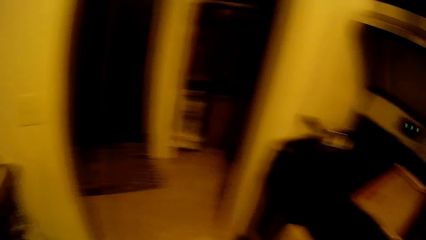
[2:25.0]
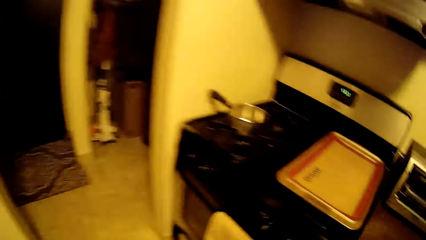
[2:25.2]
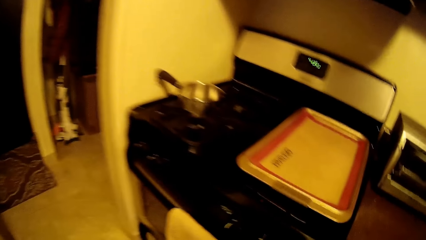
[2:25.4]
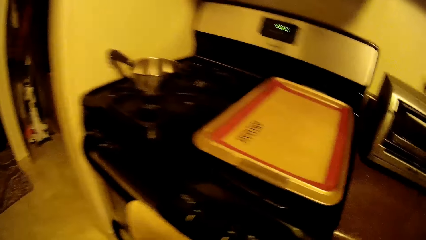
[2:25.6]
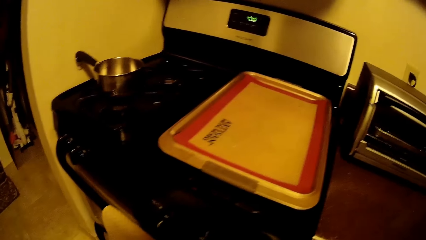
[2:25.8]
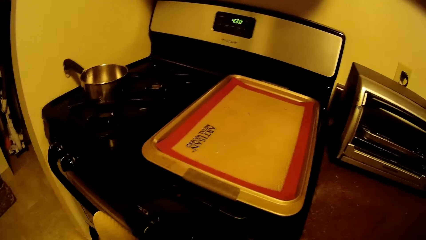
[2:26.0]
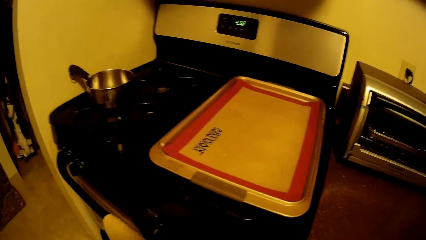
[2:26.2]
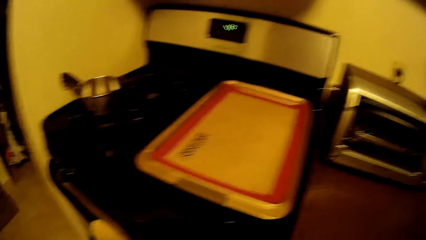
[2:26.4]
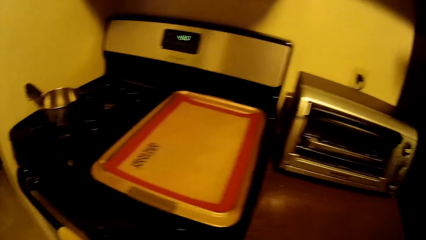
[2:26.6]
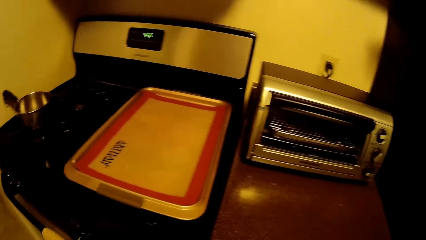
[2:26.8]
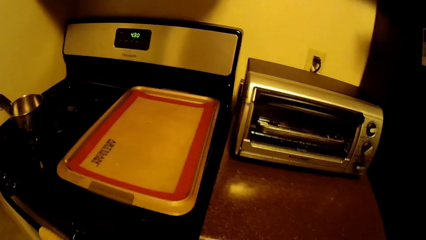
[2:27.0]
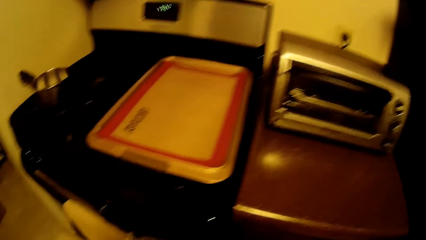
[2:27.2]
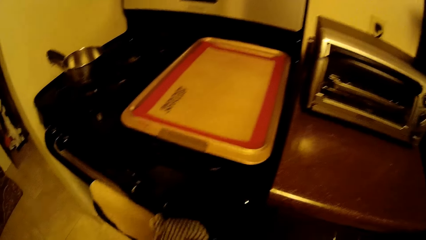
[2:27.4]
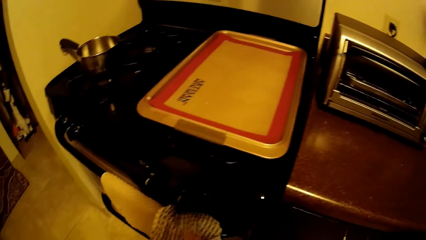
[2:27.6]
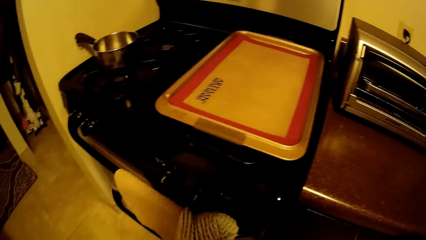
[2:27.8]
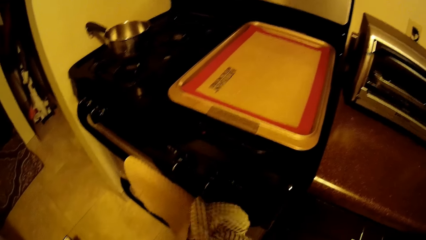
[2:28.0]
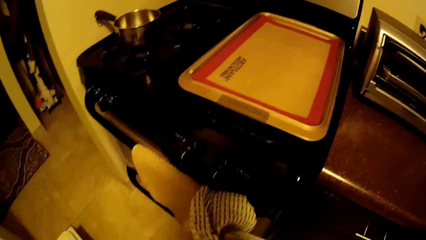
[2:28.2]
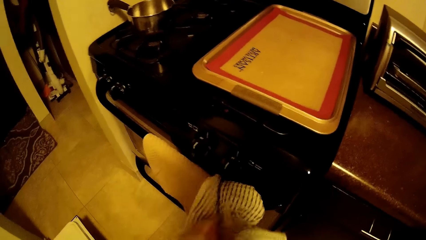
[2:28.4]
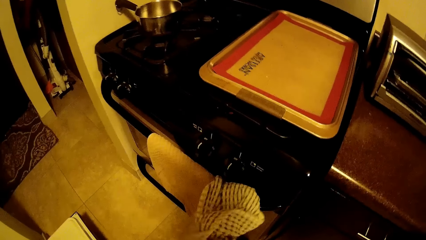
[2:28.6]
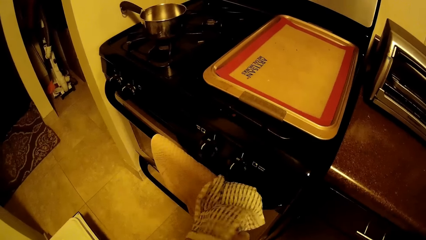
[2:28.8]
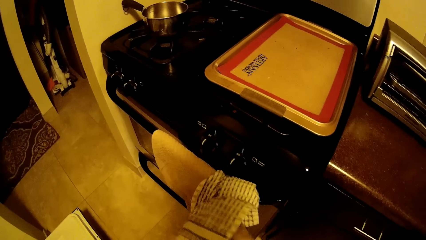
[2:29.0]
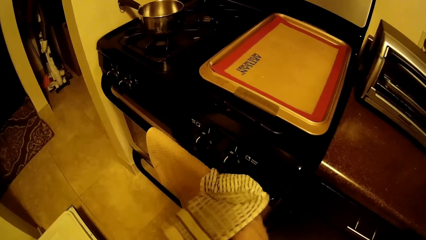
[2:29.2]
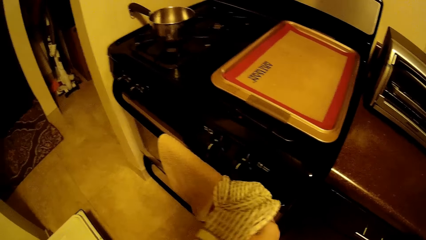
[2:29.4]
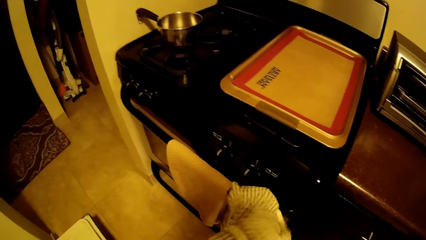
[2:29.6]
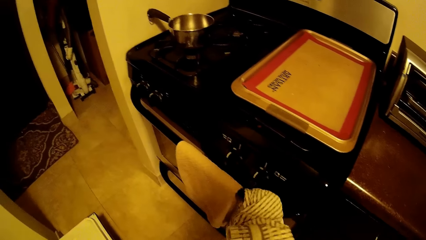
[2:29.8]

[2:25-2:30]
The camera wearer wipes her two hands on a napkin on a cooker.

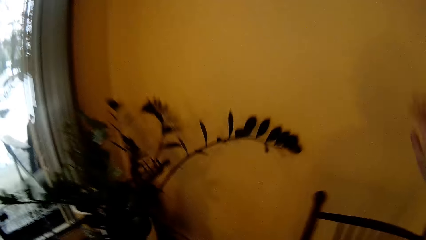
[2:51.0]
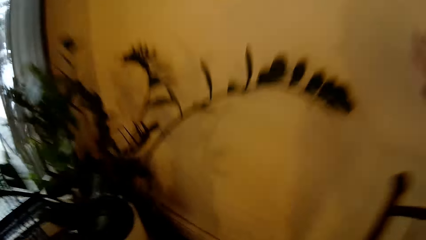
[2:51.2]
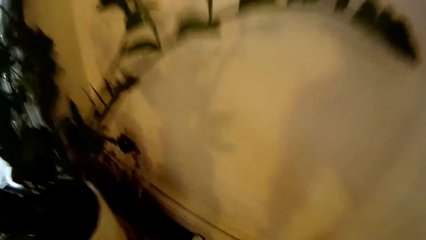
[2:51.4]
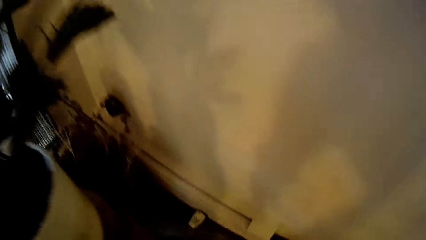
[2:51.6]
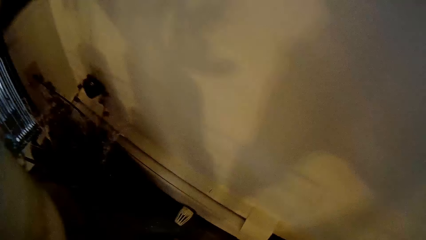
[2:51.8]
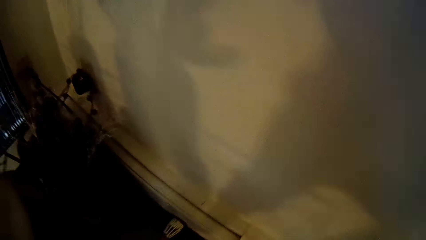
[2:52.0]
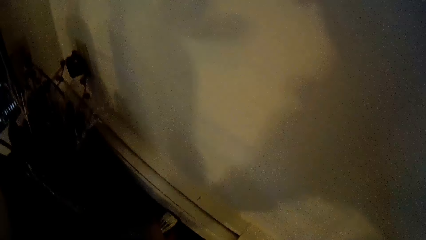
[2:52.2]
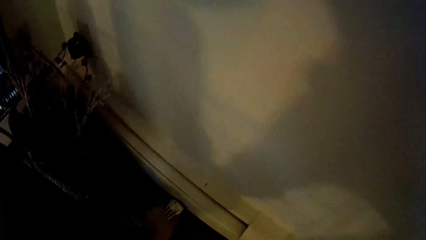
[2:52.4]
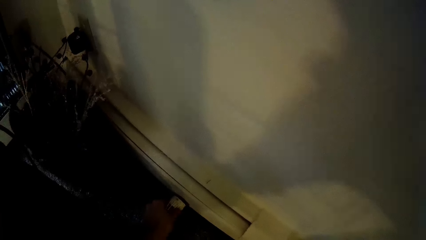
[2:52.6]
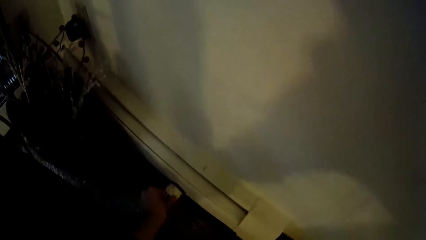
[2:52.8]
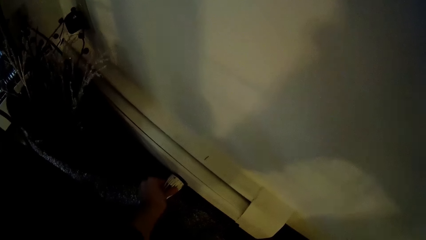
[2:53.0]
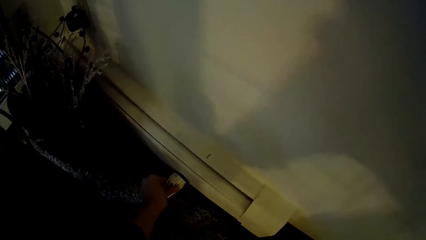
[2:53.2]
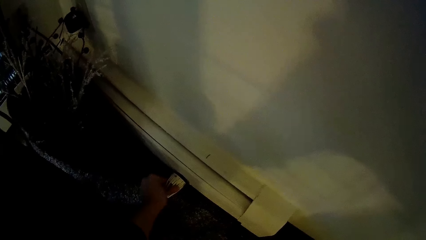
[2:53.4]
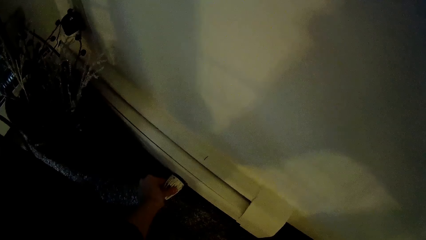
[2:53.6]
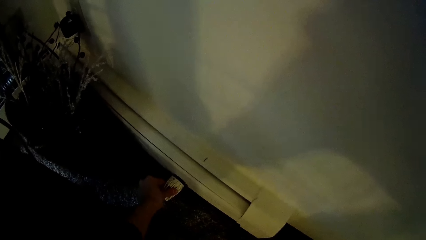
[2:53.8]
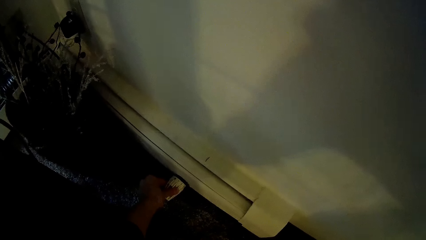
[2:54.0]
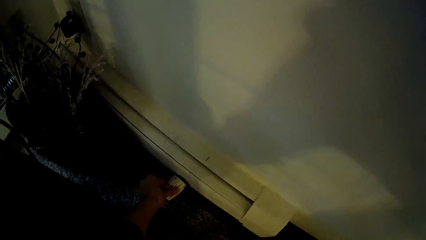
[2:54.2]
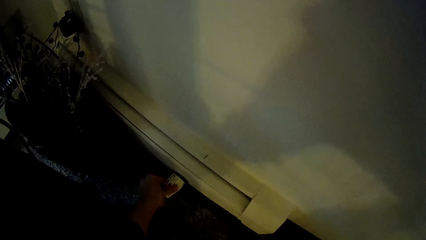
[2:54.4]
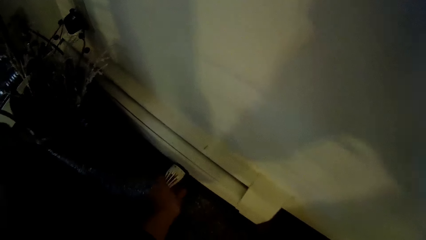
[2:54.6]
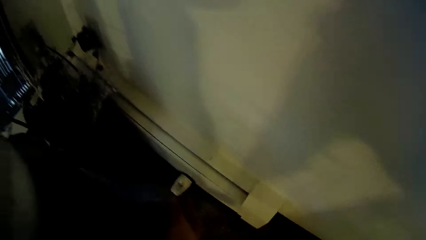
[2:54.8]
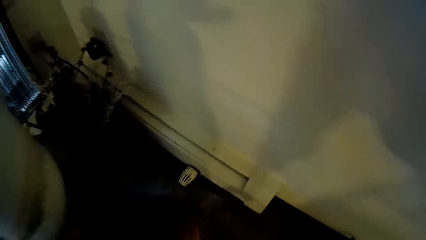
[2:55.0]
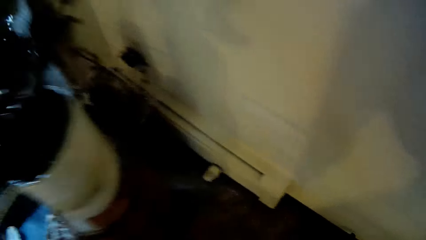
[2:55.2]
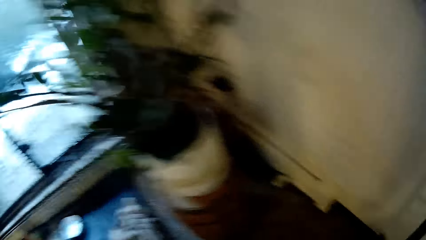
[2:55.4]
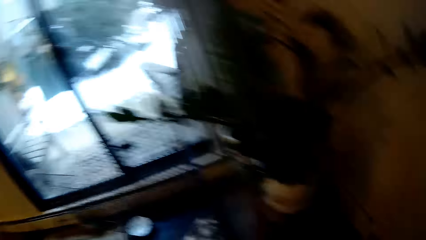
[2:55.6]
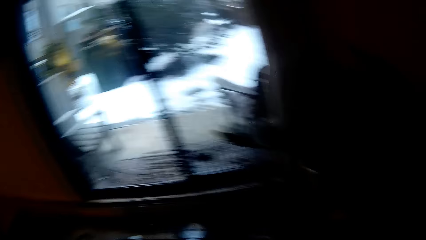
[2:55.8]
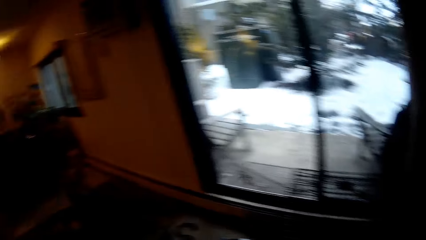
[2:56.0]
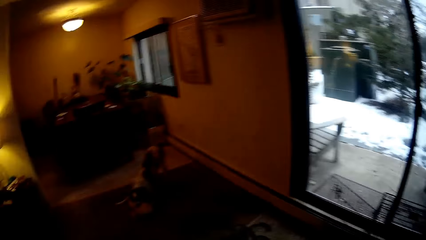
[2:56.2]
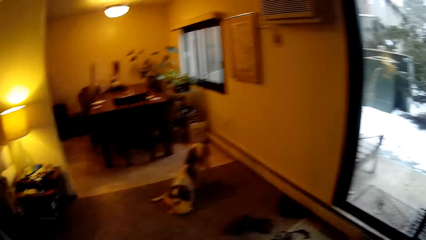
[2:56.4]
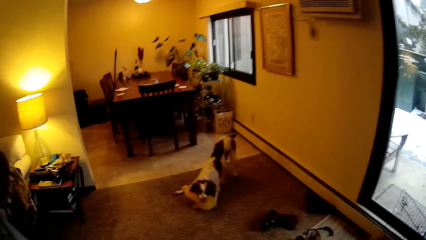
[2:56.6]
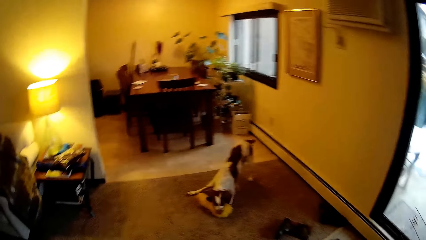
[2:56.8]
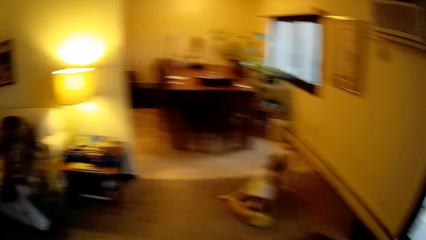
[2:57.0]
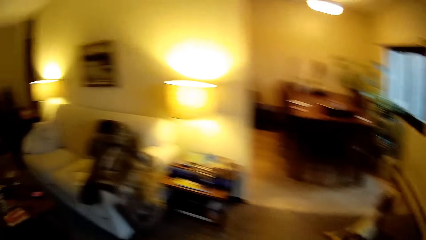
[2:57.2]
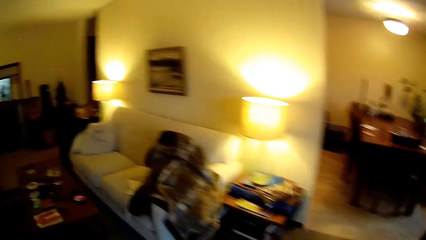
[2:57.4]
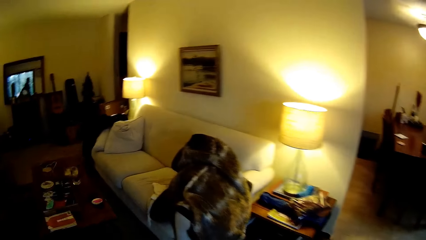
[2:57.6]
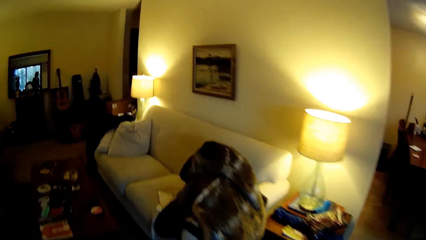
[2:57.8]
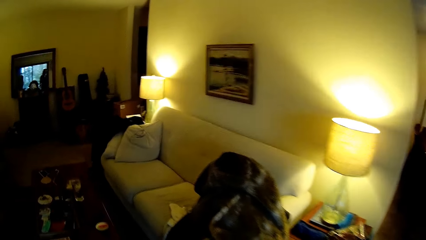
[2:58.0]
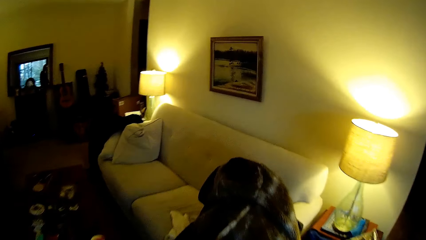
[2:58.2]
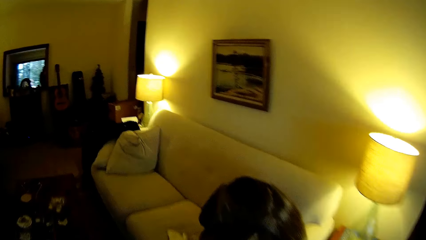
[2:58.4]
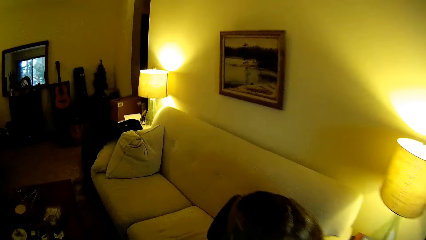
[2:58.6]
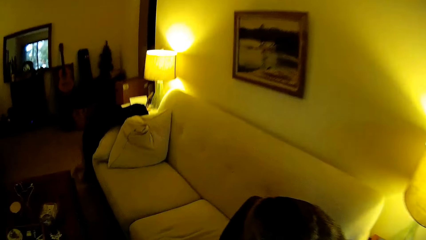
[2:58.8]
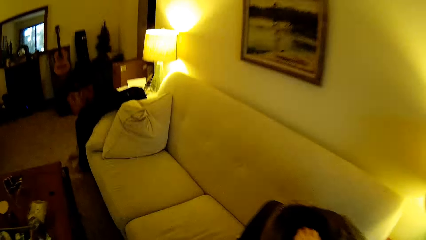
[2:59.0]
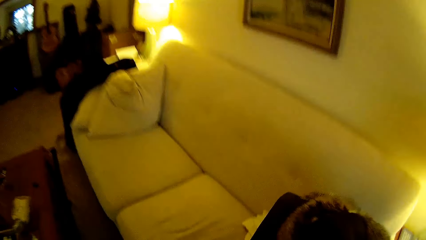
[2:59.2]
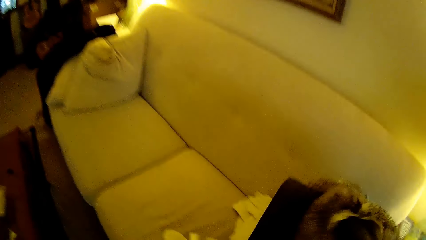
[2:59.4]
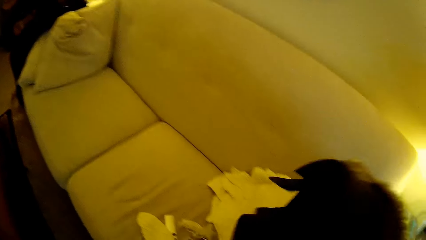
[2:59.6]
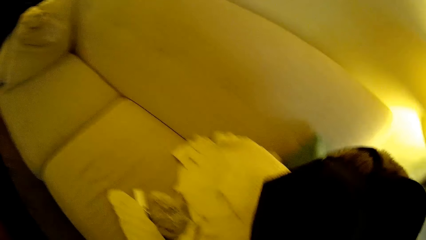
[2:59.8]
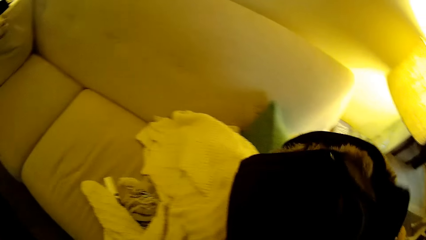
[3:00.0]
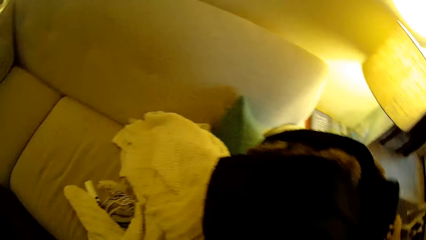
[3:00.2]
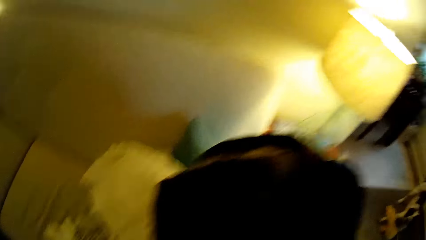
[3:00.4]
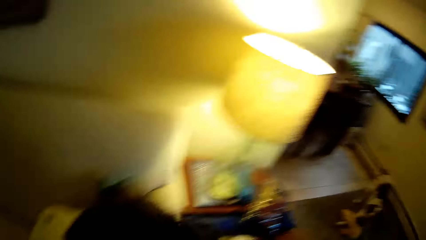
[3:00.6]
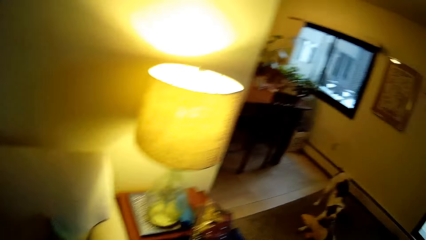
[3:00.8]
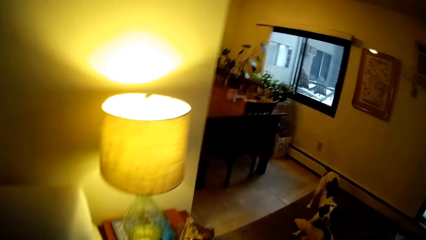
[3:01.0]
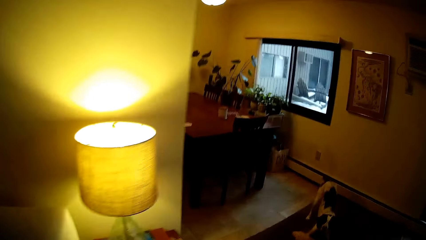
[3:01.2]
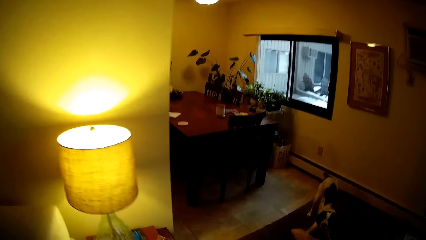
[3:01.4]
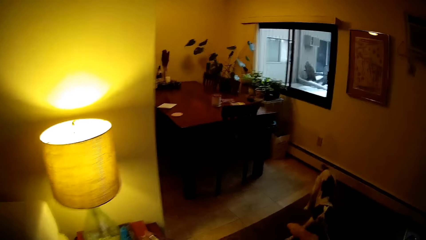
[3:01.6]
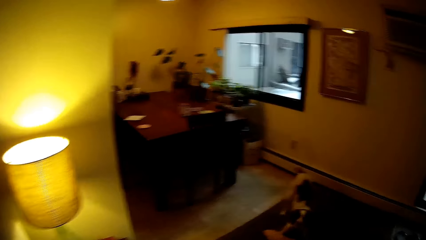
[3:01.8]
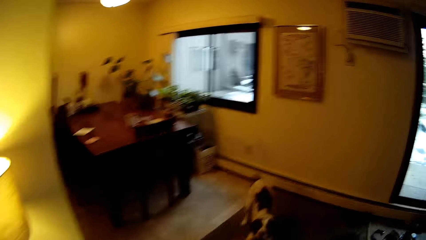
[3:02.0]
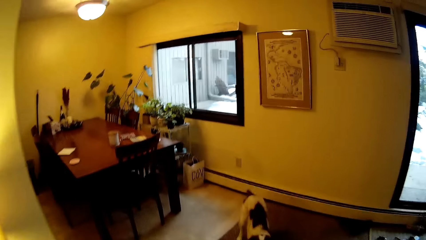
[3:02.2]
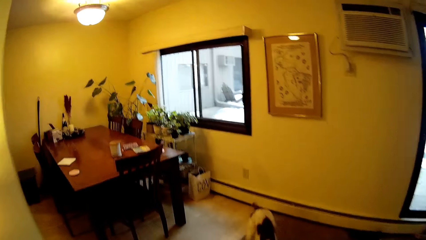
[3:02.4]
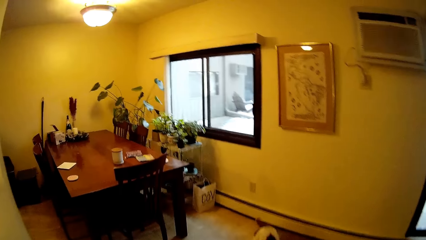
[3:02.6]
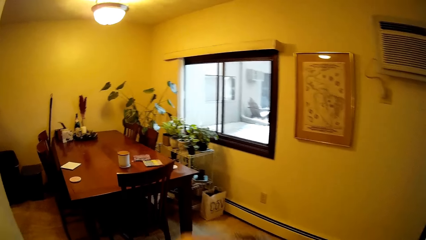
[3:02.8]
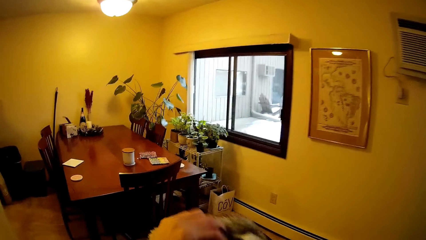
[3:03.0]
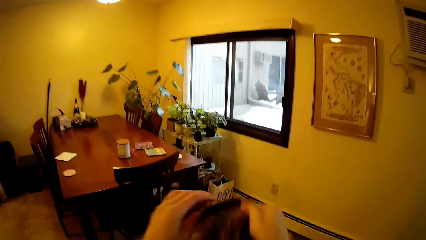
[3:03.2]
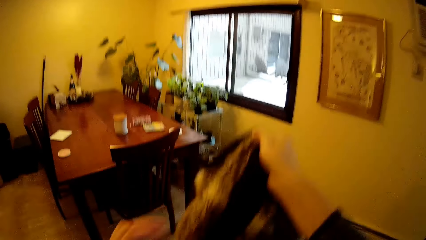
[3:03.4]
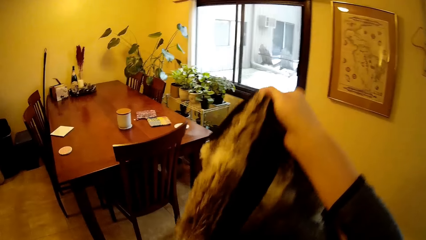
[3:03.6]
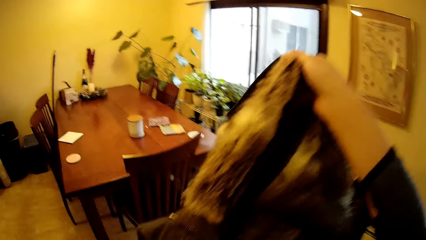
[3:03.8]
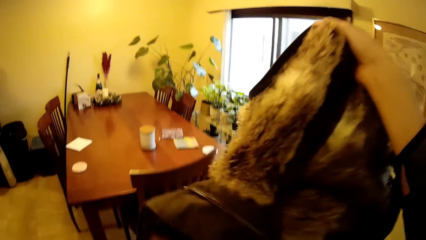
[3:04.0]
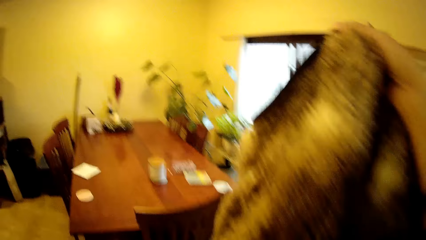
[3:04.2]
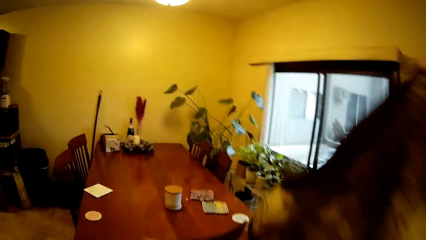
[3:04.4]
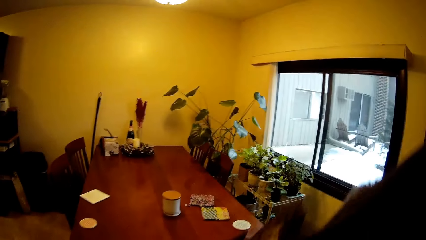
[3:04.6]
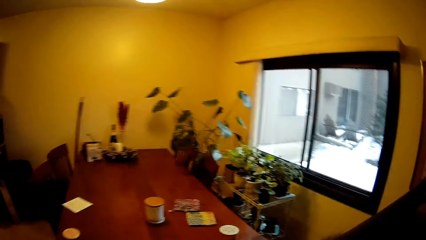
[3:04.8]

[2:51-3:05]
The camera wearer presses a switch on the floor with her left hand. She adjusts something. She picks up a jacket from a chair with her right hand. She holds the jacket with her two hands.
